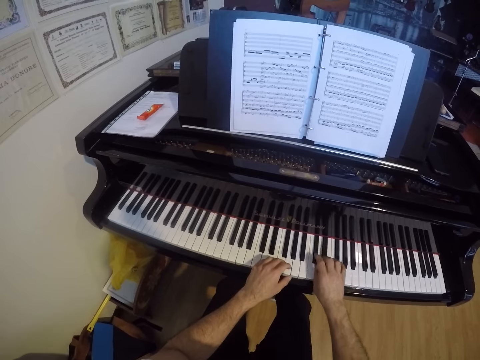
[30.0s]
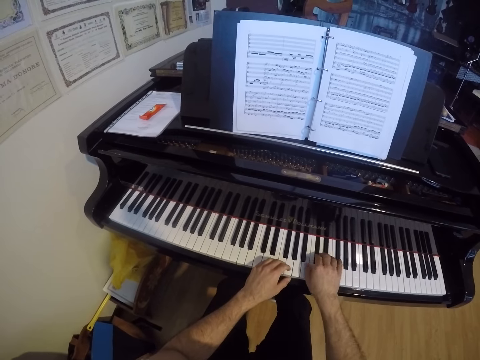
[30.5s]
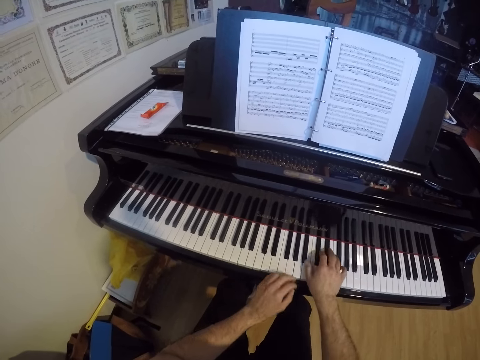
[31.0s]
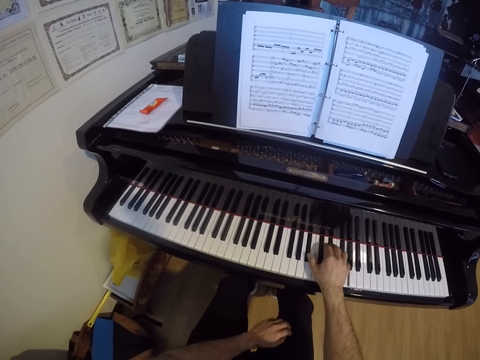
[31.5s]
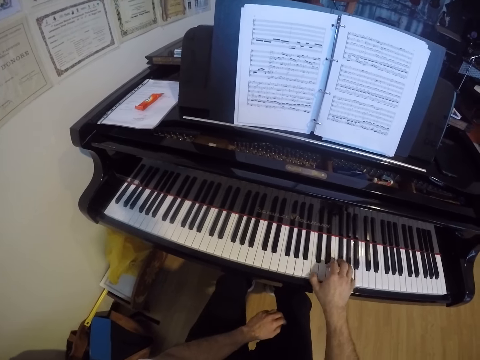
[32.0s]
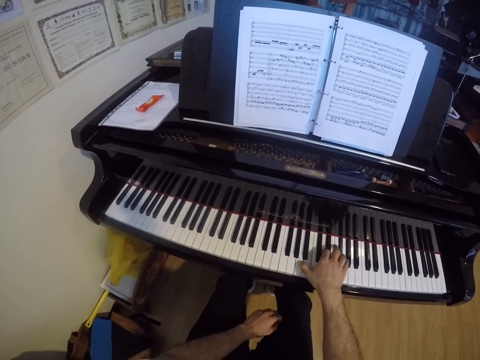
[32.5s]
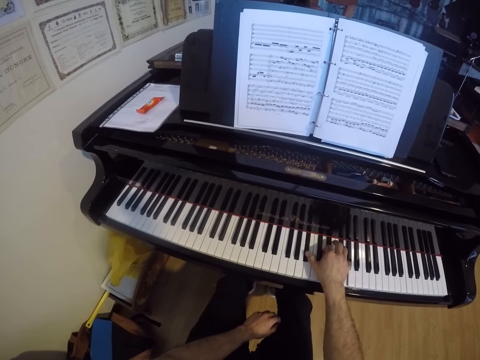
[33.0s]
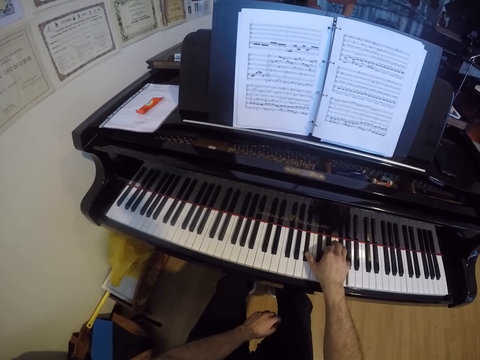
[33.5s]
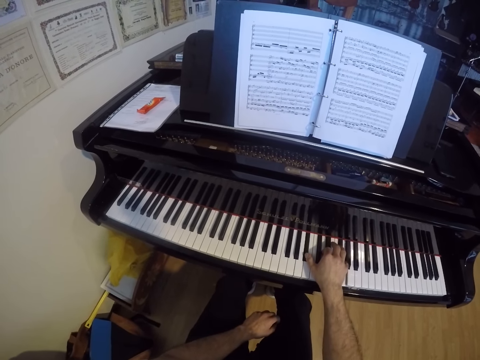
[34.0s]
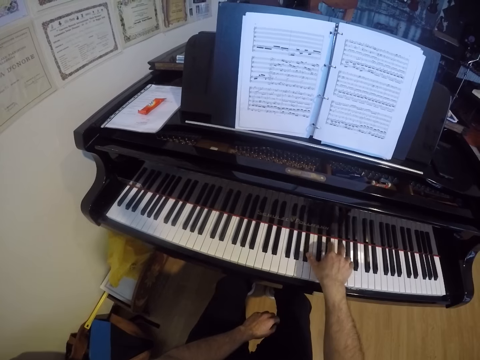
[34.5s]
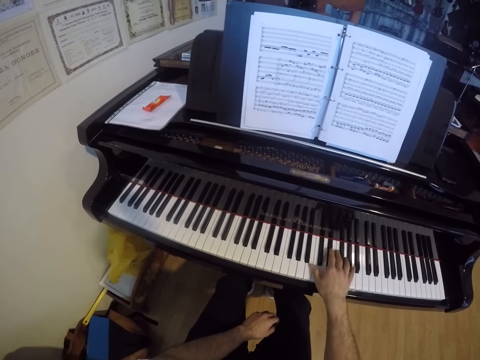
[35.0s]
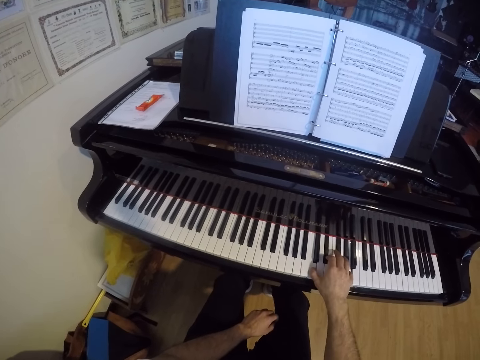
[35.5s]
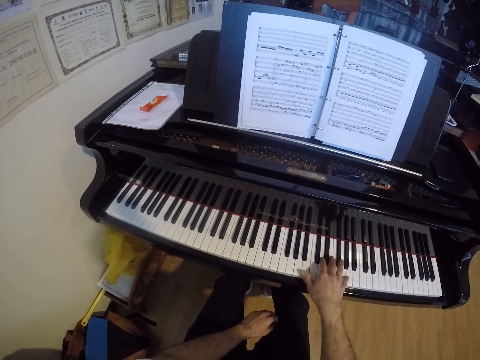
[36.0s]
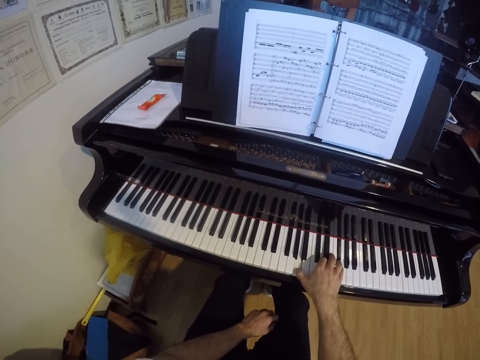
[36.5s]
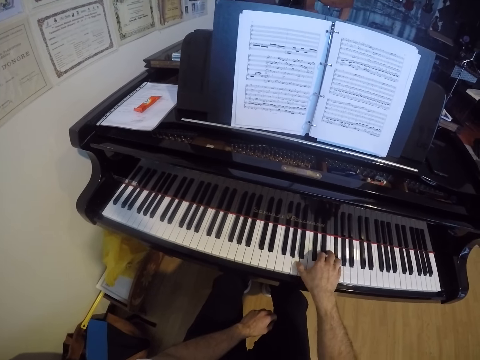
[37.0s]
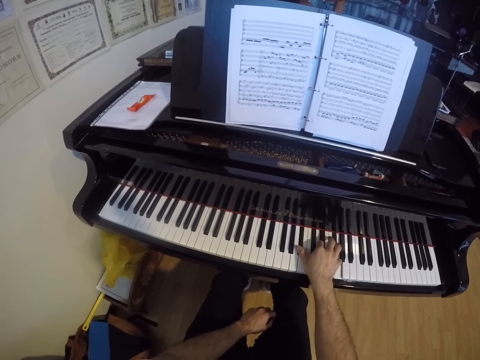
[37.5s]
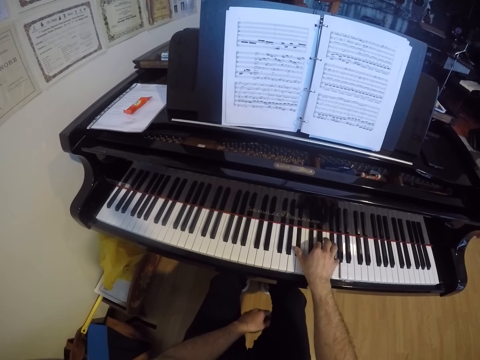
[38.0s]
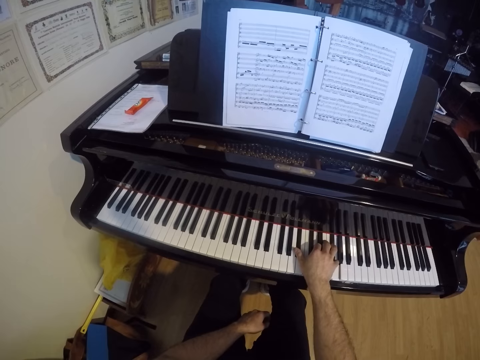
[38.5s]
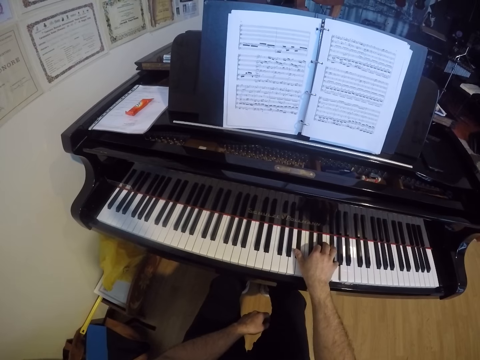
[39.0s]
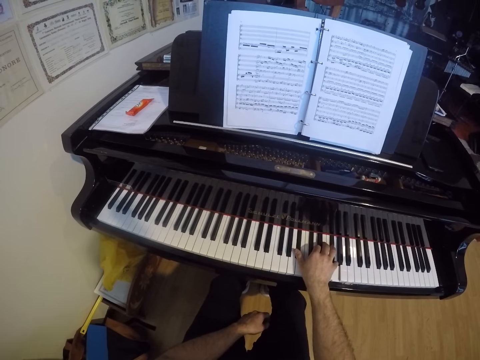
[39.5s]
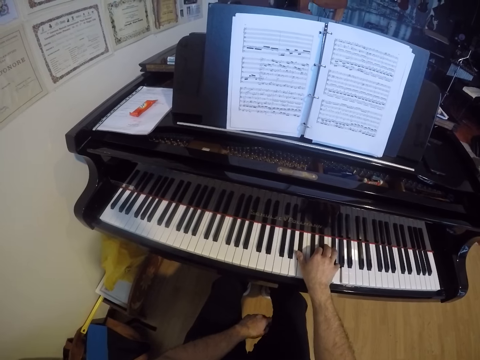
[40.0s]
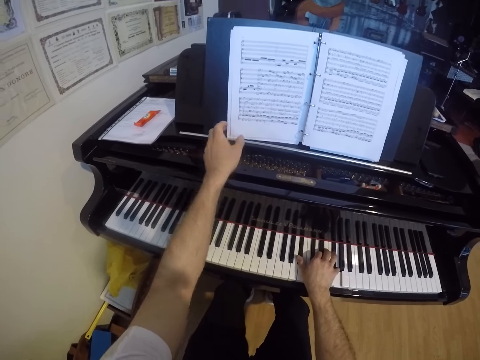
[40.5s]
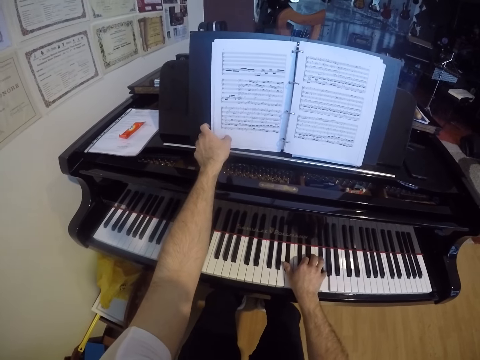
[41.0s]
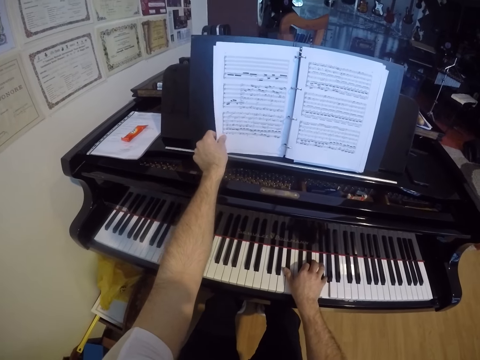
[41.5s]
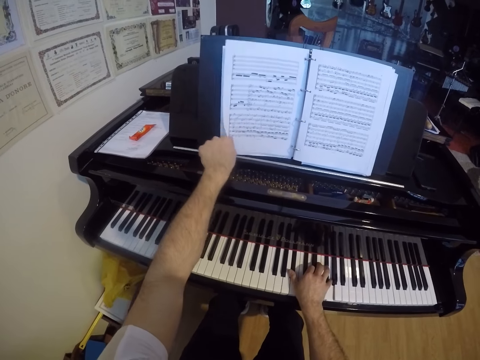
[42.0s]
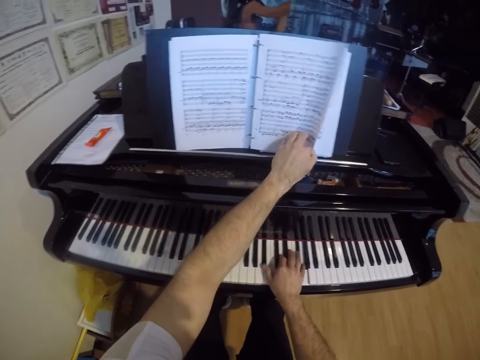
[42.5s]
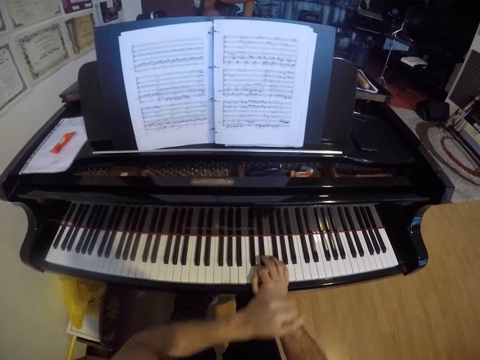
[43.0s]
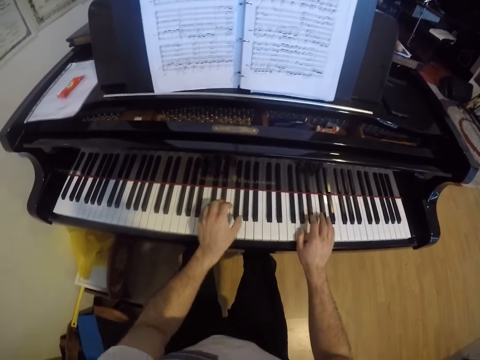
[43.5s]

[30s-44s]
The camera wearer plays the piano with his right hand. He turns the page of the music book with his left hand.

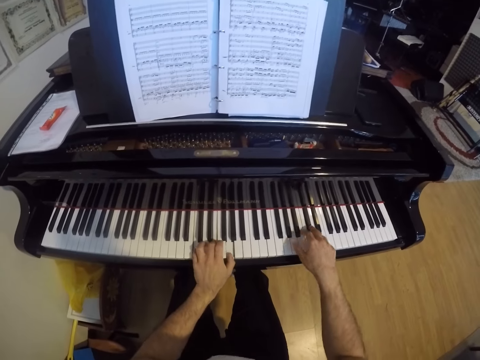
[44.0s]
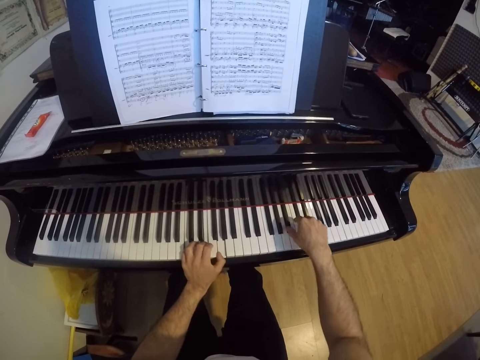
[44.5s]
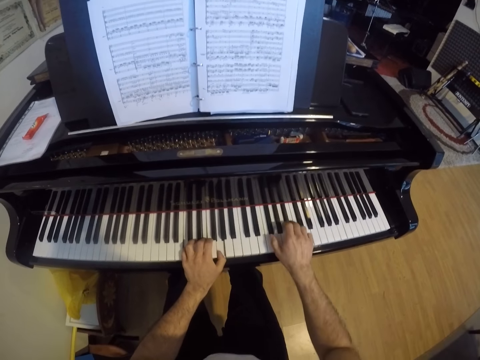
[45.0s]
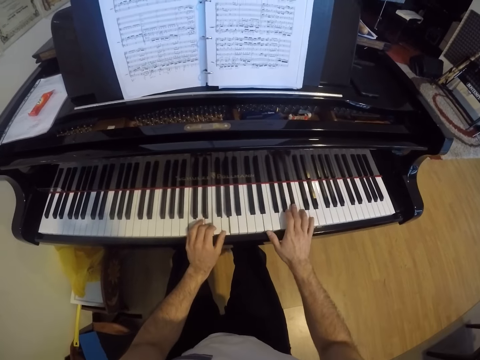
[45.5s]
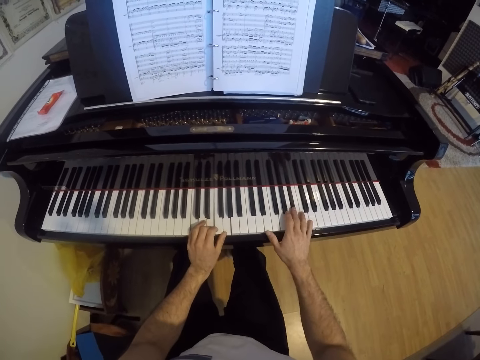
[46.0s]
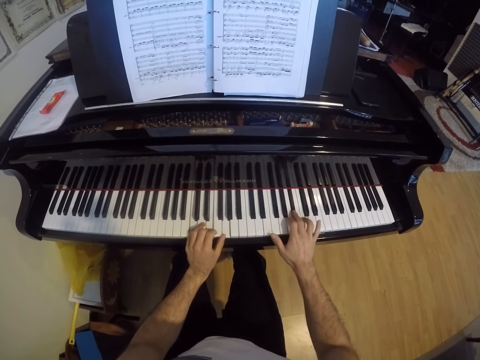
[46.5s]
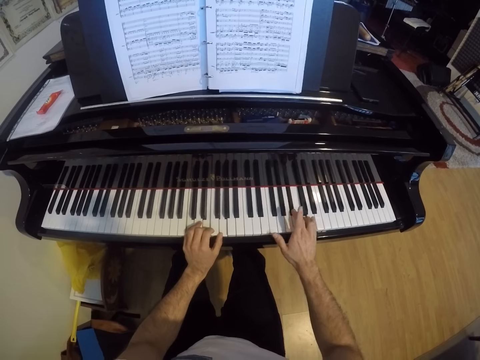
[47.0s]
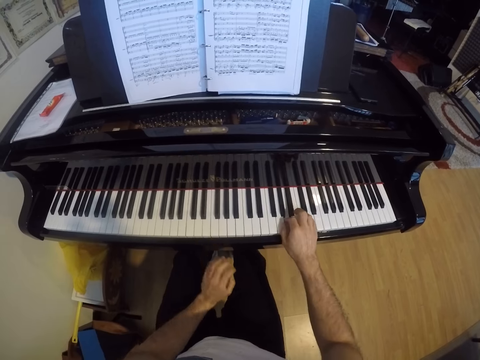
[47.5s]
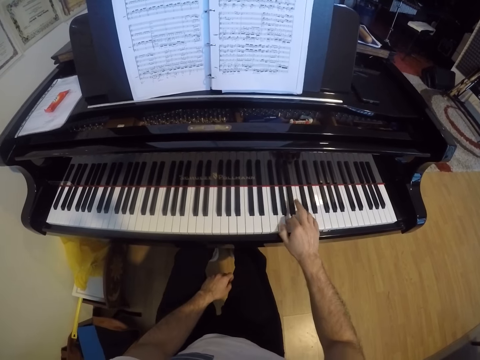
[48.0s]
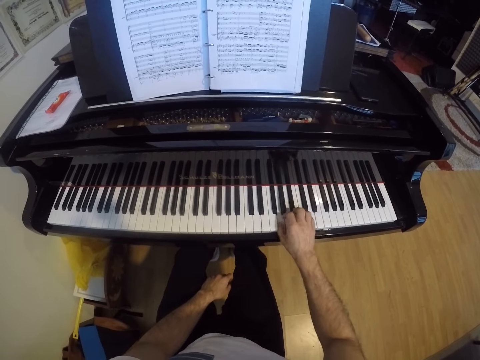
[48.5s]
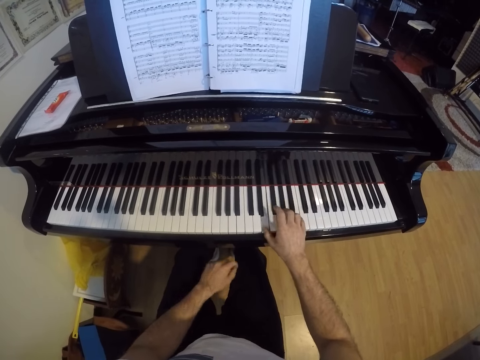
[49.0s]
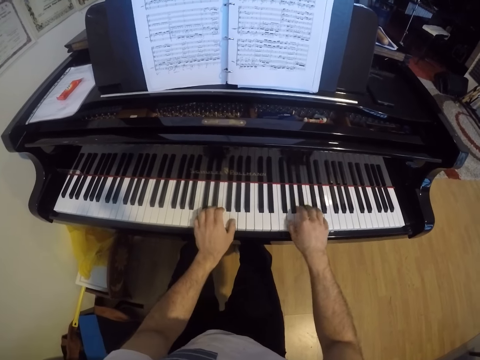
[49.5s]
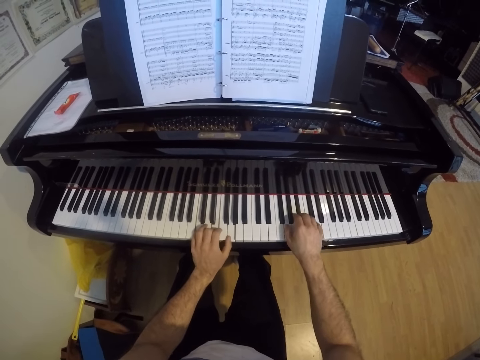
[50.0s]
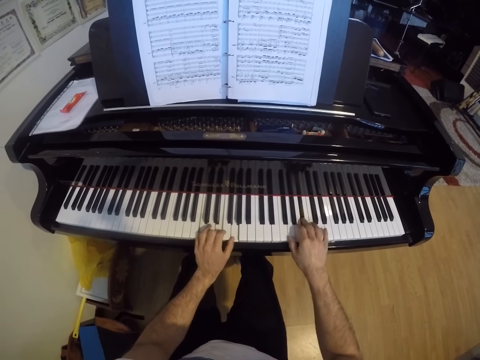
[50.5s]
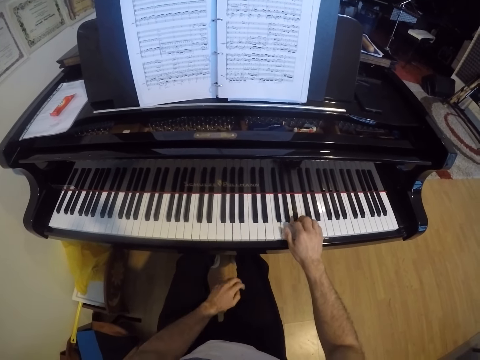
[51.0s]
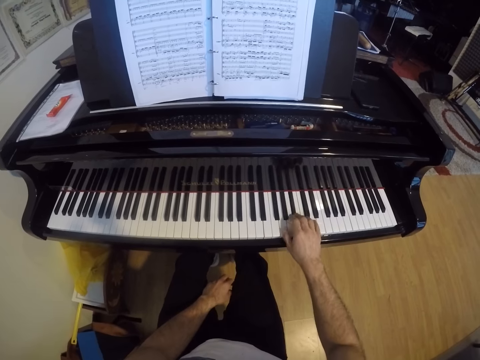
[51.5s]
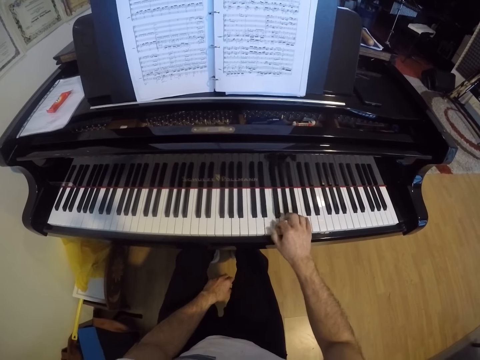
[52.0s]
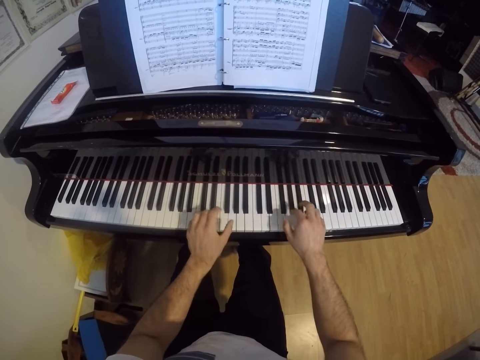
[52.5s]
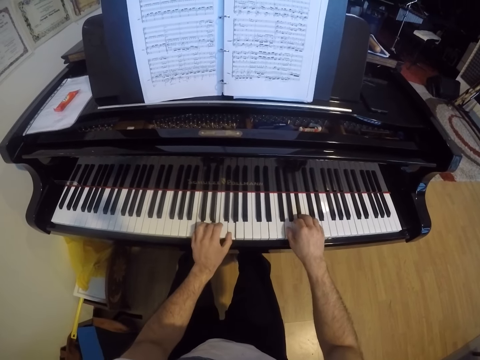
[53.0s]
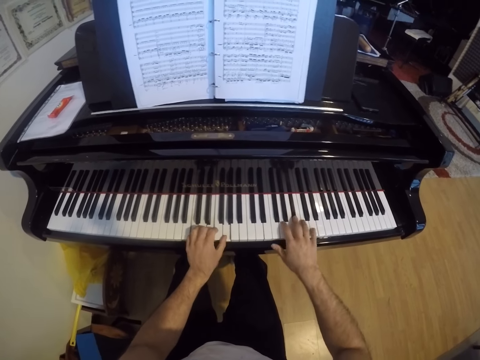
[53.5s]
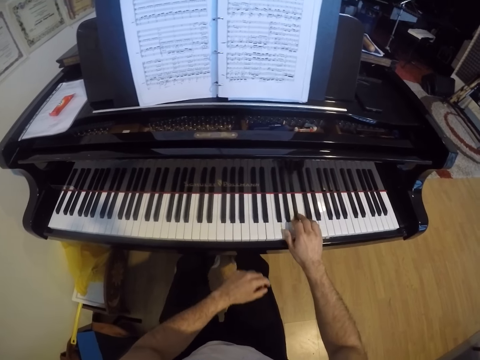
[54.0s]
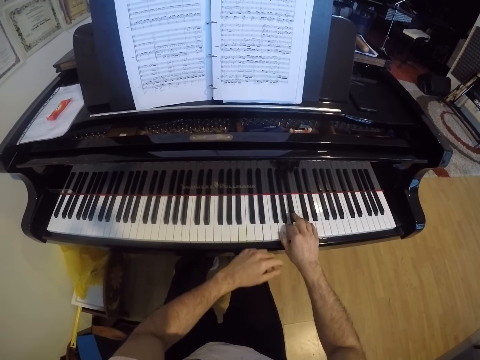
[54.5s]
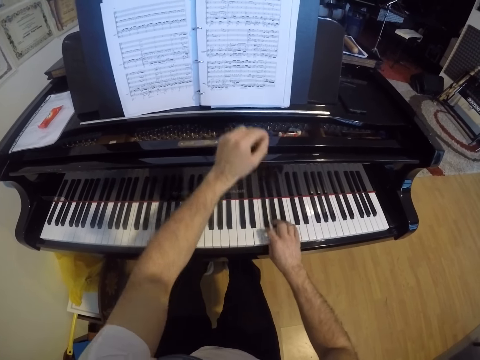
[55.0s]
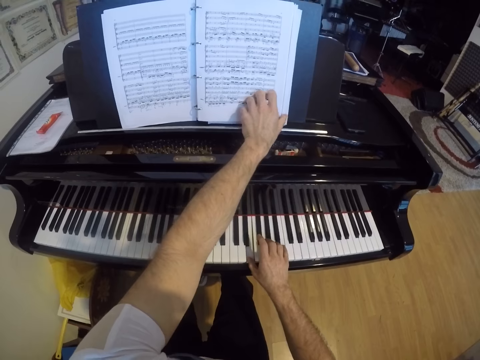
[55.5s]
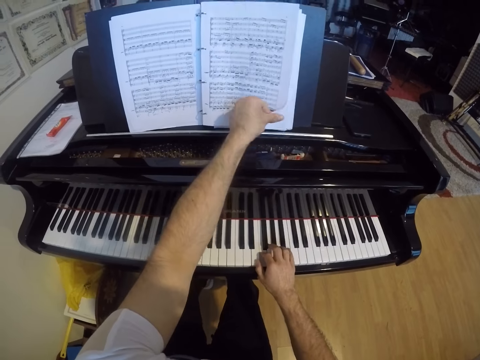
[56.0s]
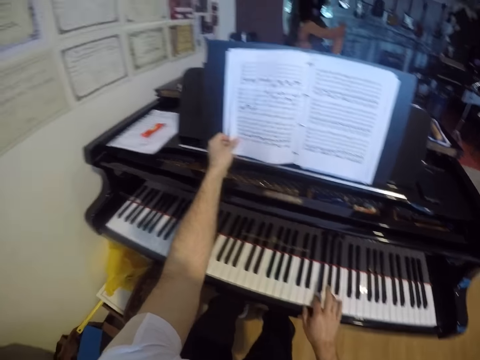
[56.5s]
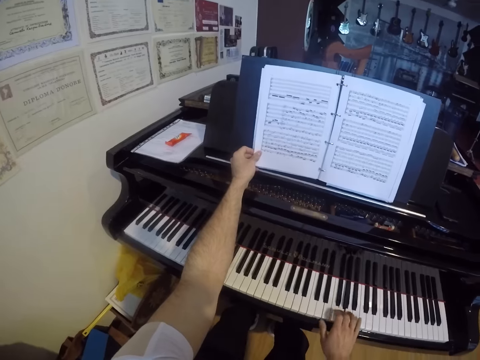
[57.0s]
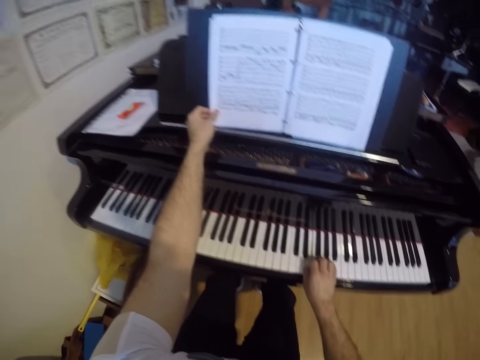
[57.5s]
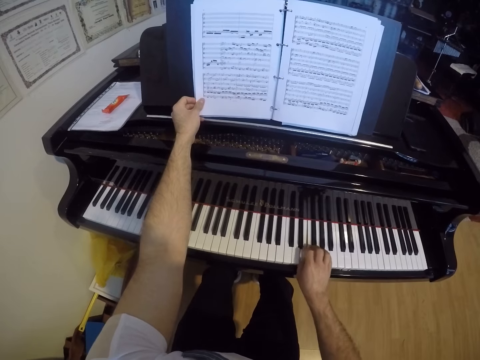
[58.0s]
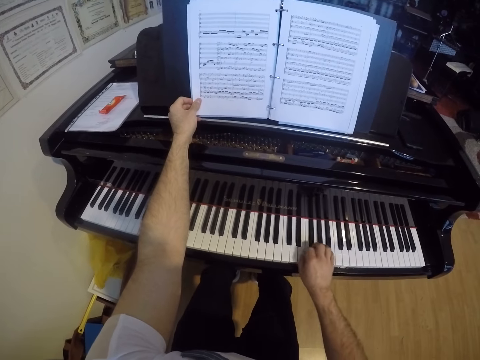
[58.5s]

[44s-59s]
The camera wearer plays the piano with both hands. He plays the piano with his right hand. He plays the piano with both hands. He plays the piano with his right hand. He plays the piano with both hands. He plays the piano with his right hand. He turns the page of the music book with his left hand.
